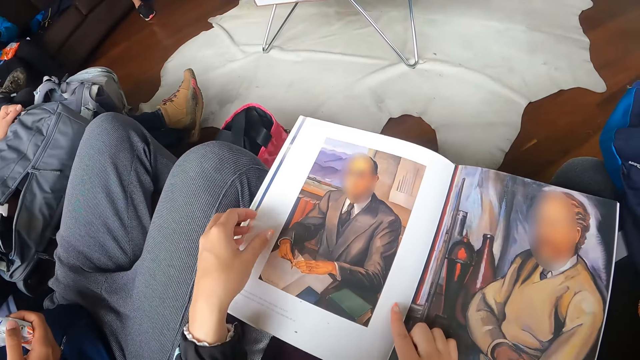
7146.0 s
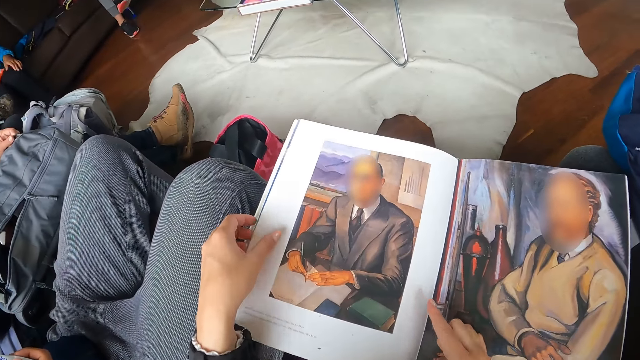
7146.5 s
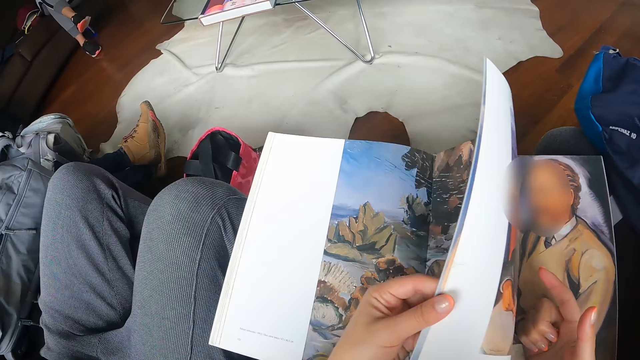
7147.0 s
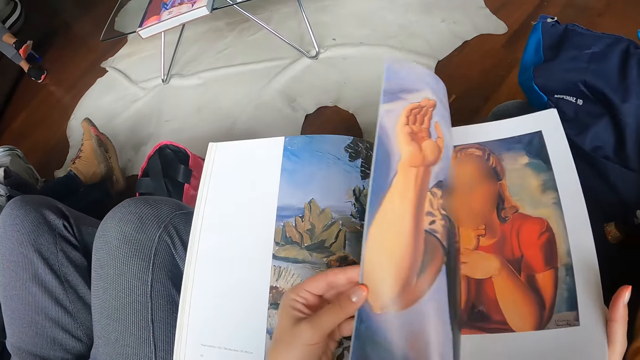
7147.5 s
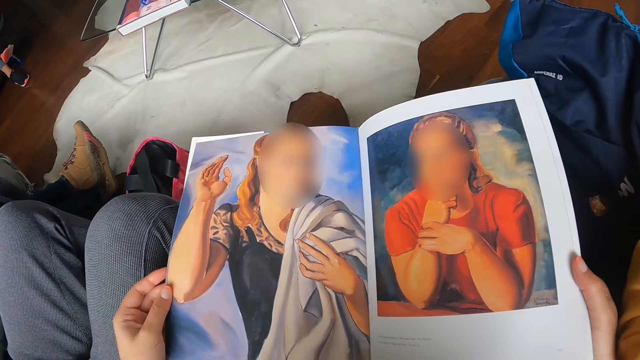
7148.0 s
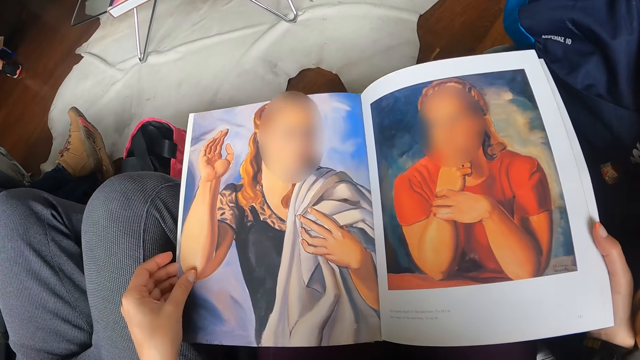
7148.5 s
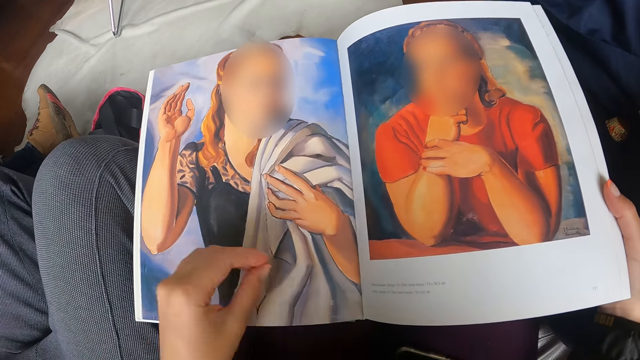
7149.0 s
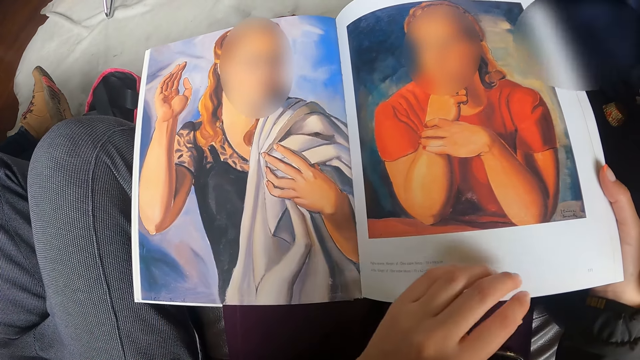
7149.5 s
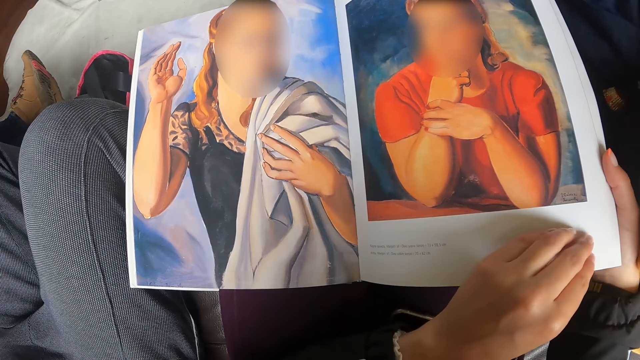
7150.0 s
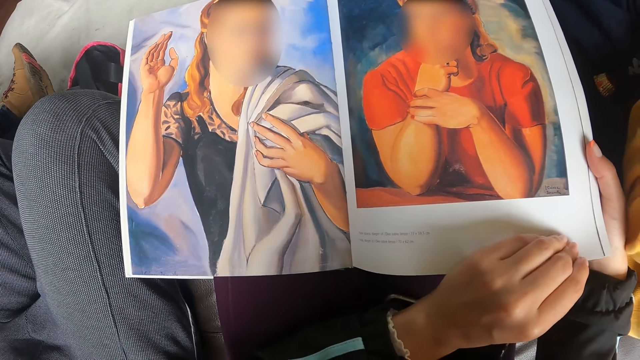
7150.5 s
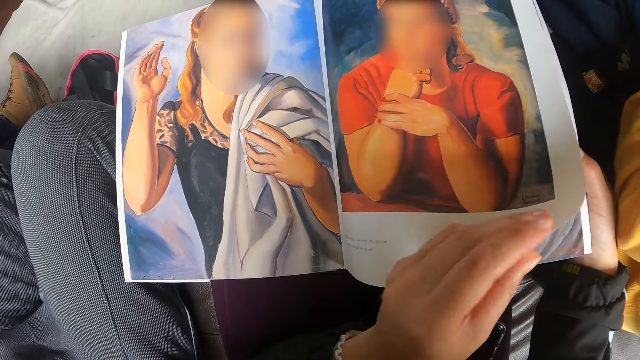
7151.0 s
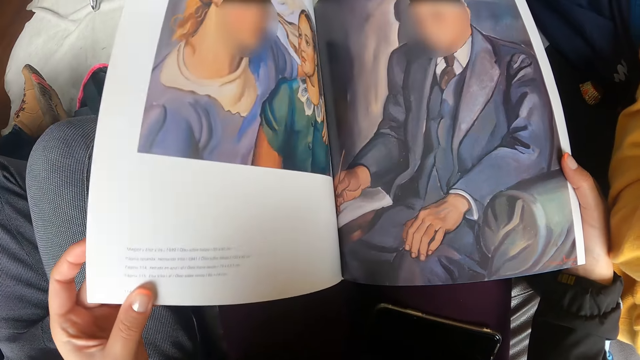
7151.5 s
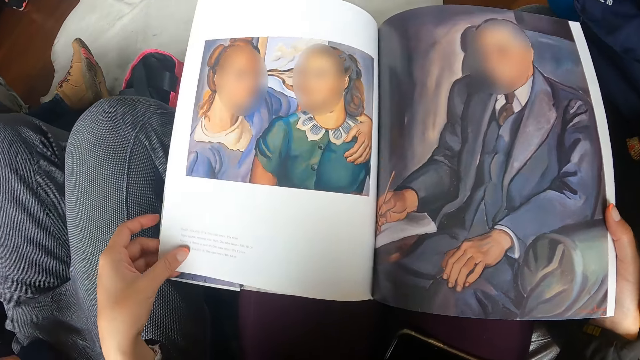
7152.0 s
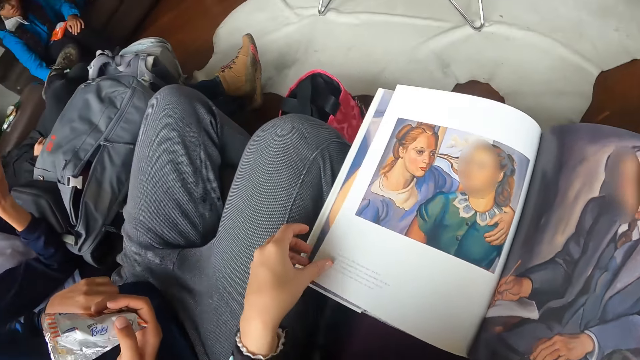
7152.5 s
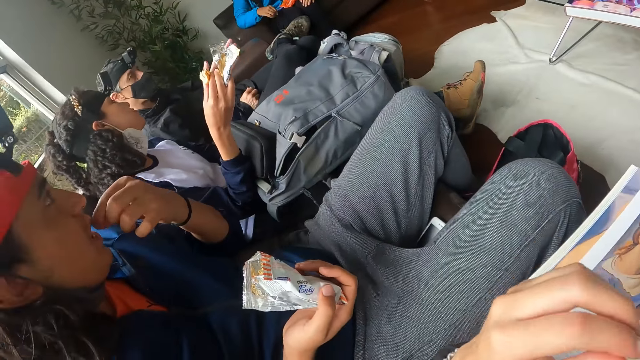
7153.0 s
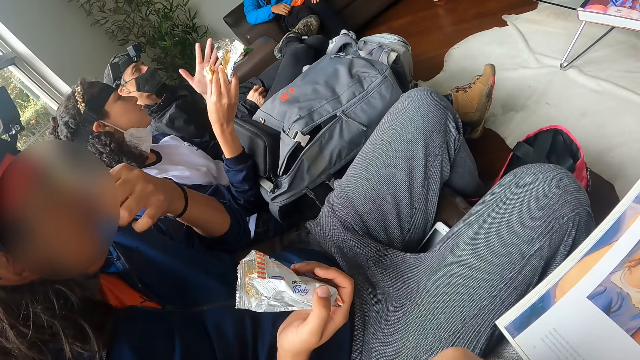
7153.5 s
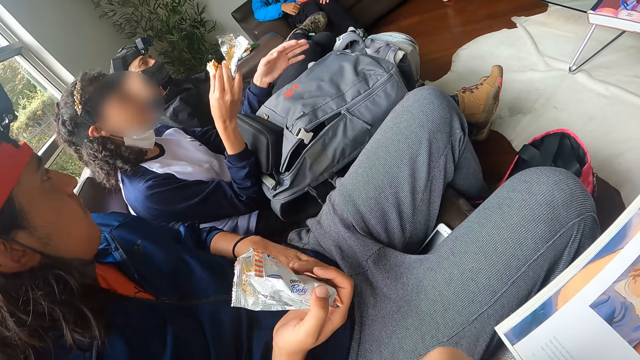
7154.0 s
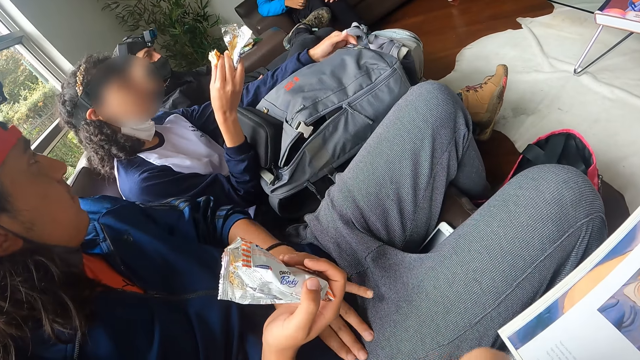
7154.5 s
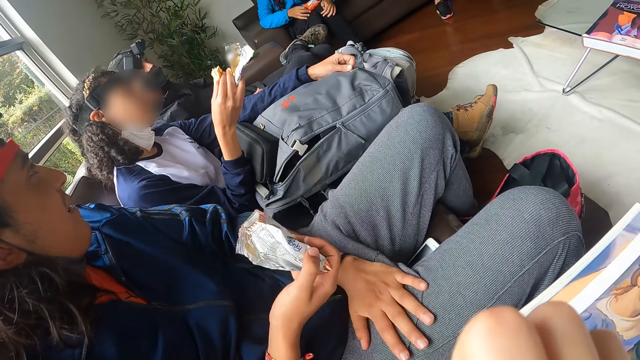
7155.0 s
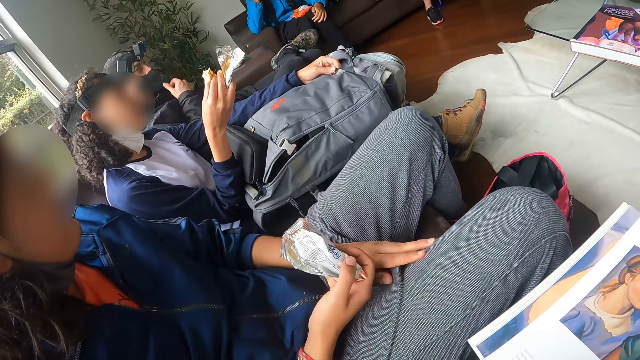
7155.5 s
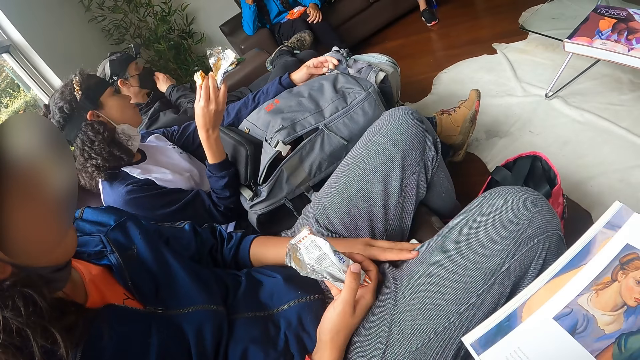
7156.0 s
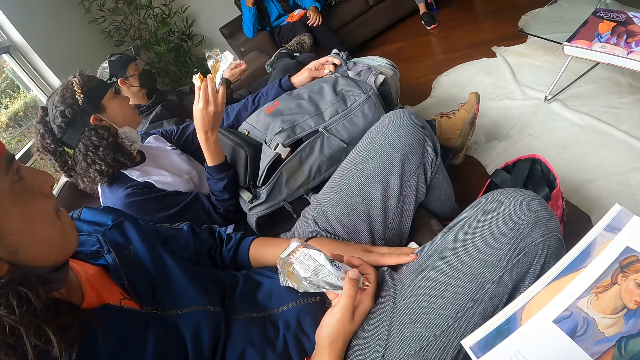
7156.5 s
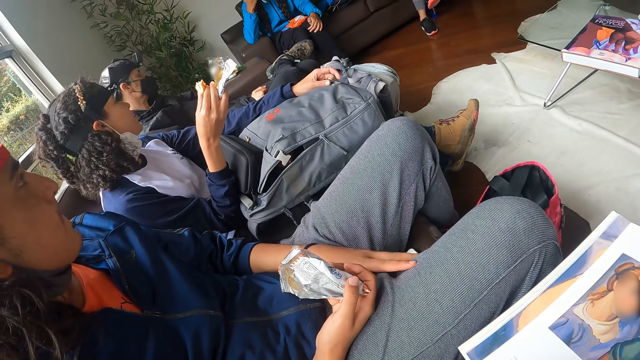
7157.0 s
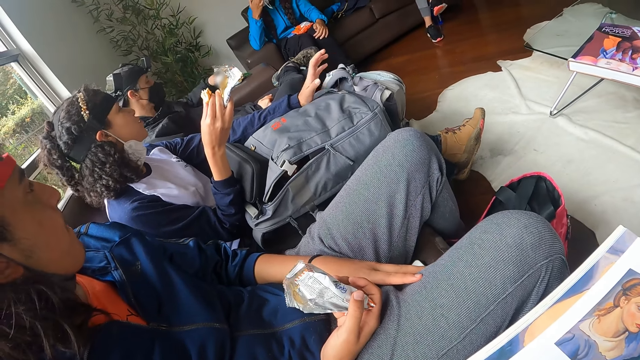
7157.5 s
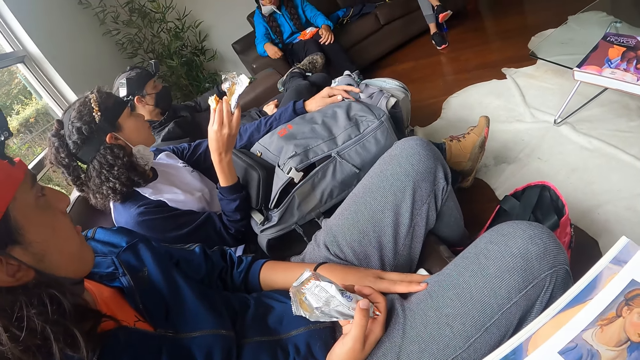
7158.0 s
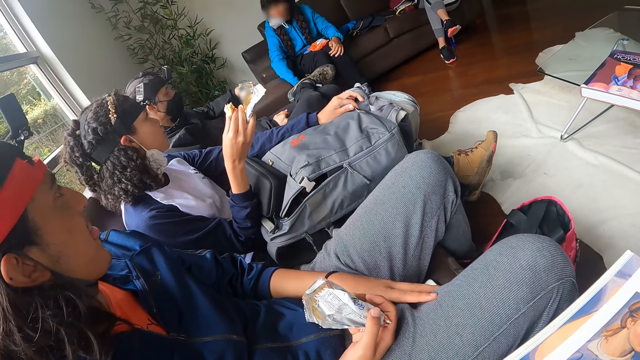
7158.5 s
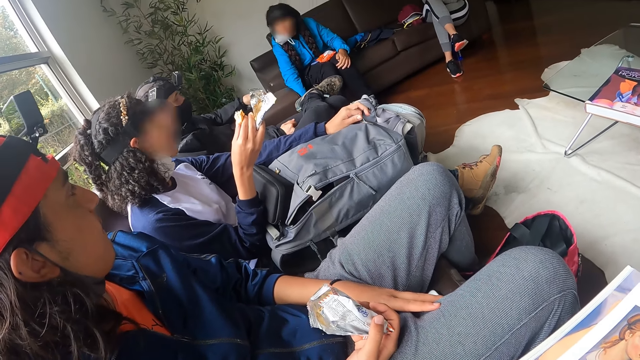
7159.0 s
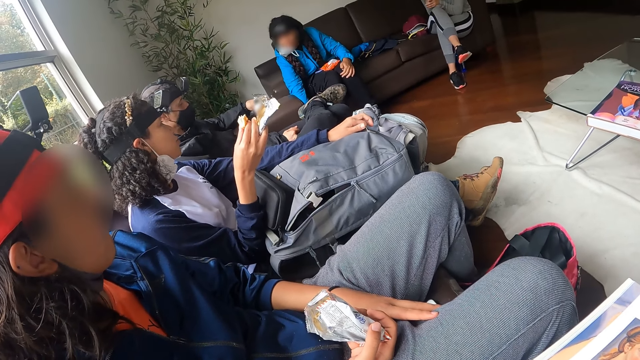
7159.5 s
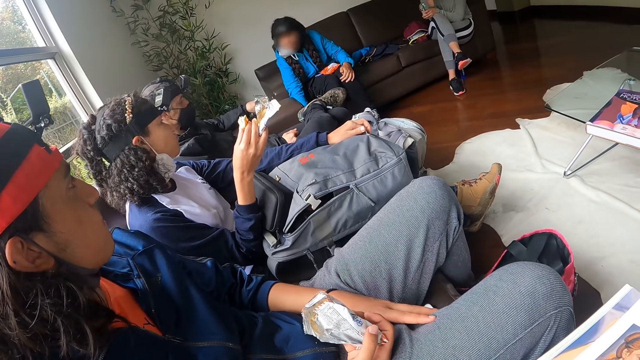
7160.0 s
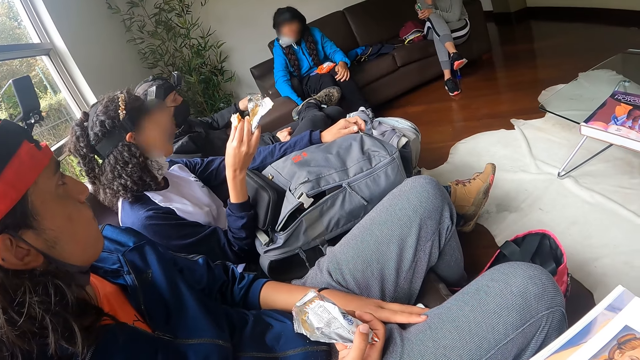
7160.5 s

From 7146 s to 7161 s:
The camera wearer flips through the book on her lap with her left hand. She touches the book. She looks around. A man touches his face mask with his right hand. A woman picks a bottle of drink from the ground with her left hand.

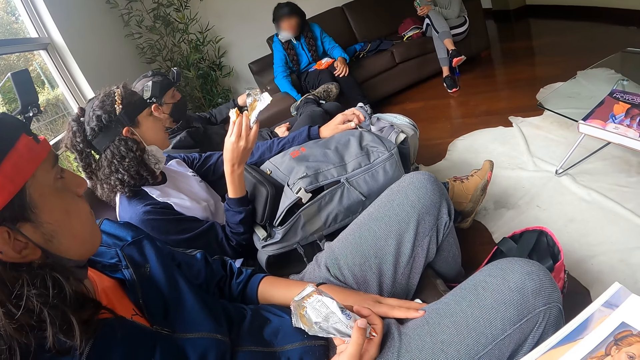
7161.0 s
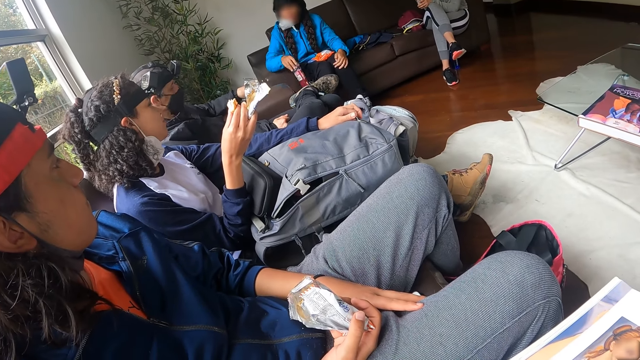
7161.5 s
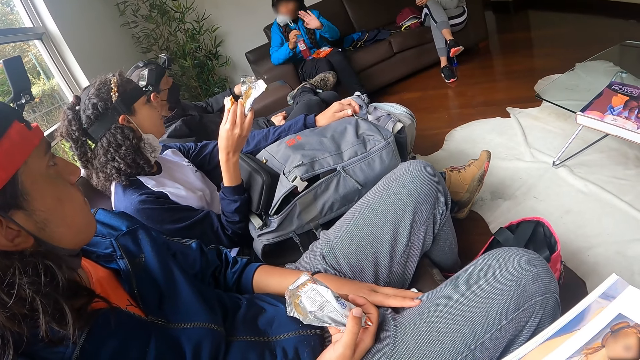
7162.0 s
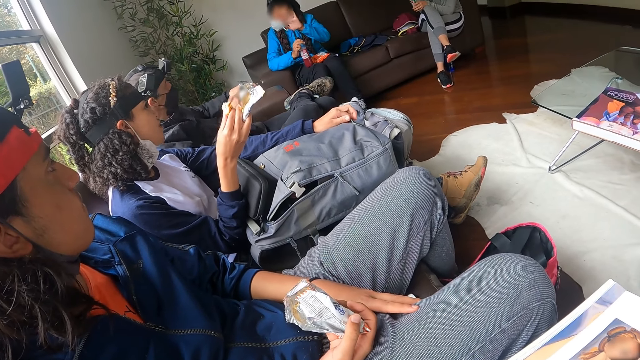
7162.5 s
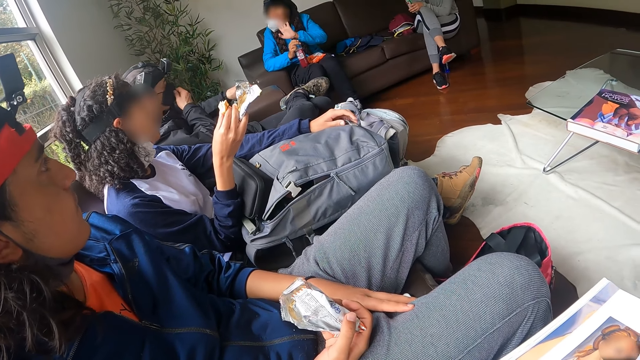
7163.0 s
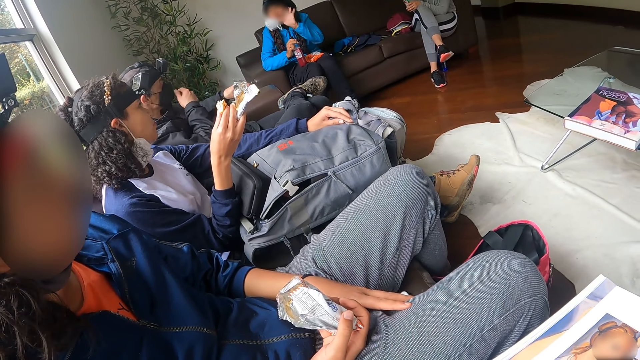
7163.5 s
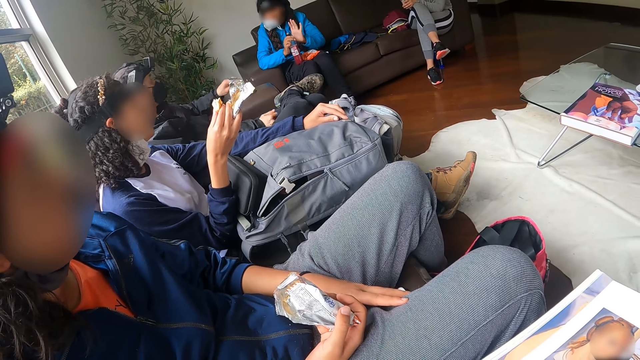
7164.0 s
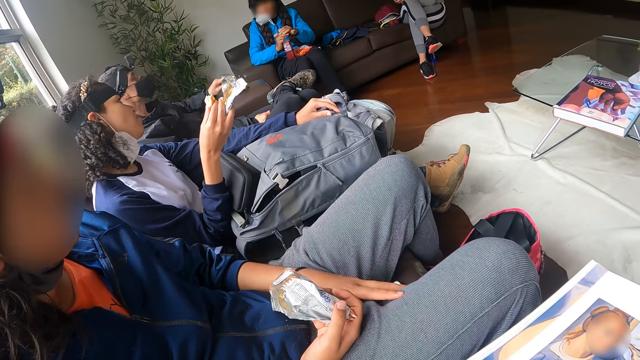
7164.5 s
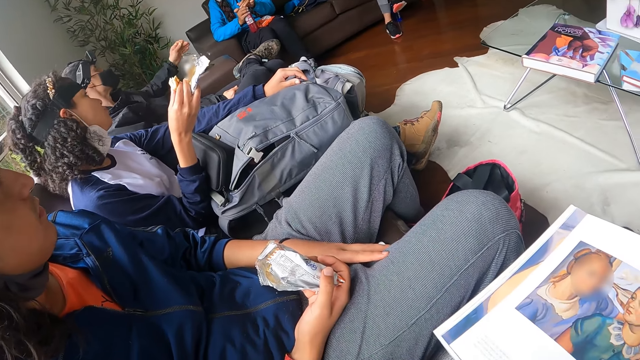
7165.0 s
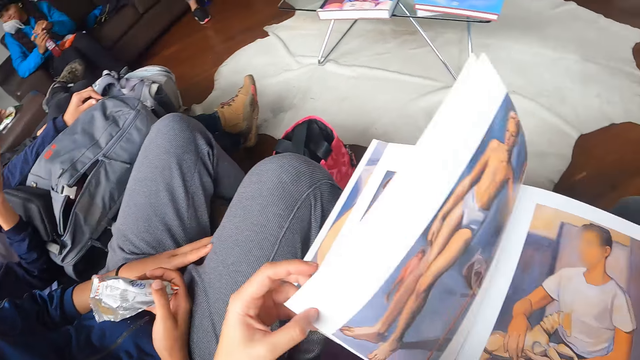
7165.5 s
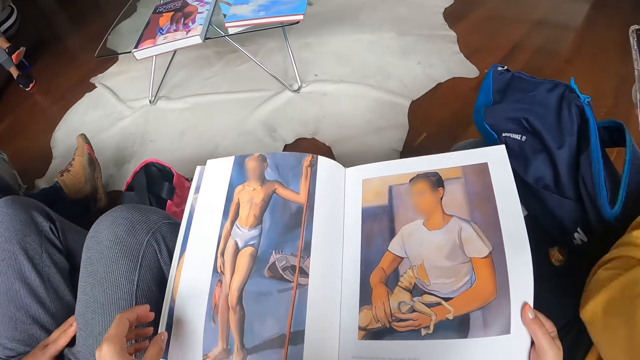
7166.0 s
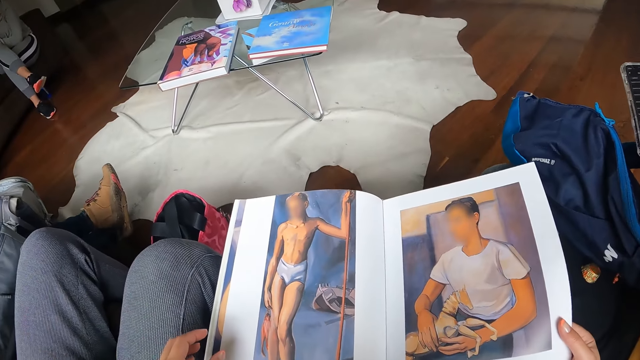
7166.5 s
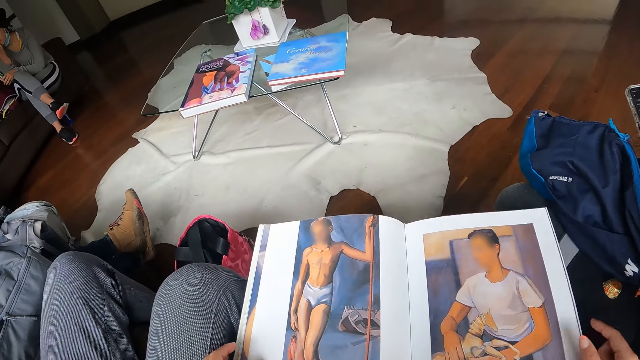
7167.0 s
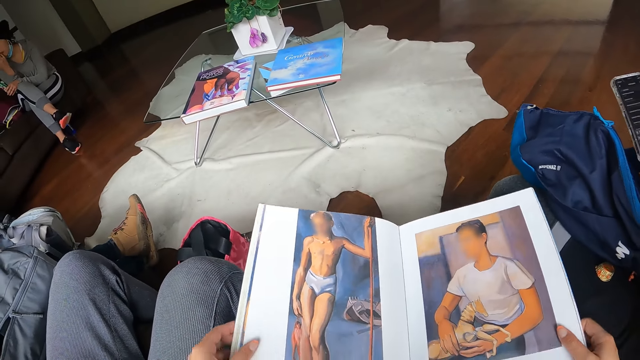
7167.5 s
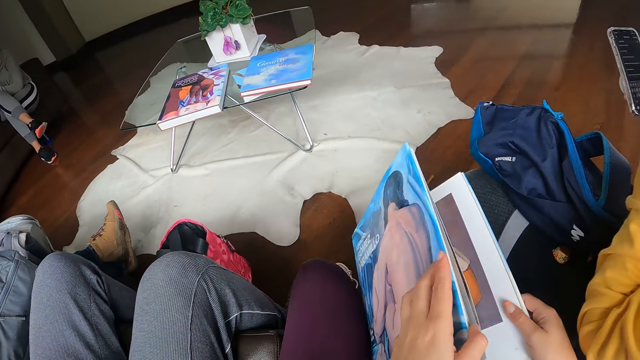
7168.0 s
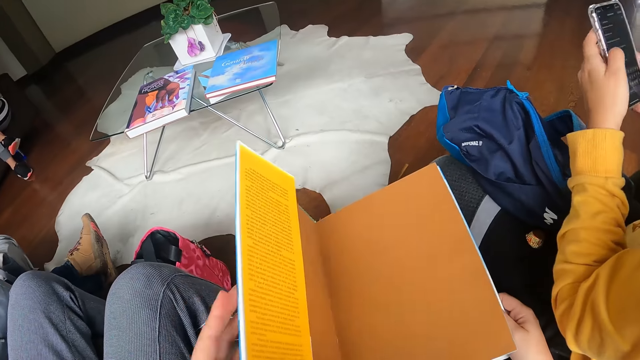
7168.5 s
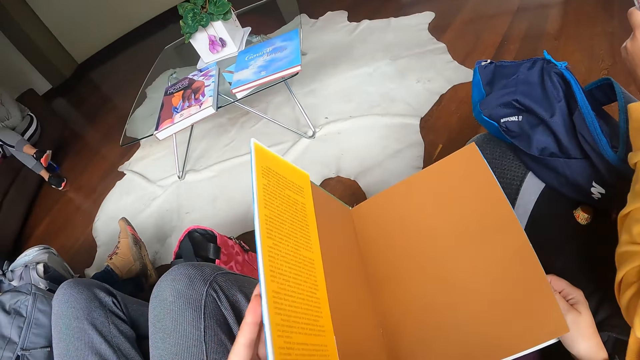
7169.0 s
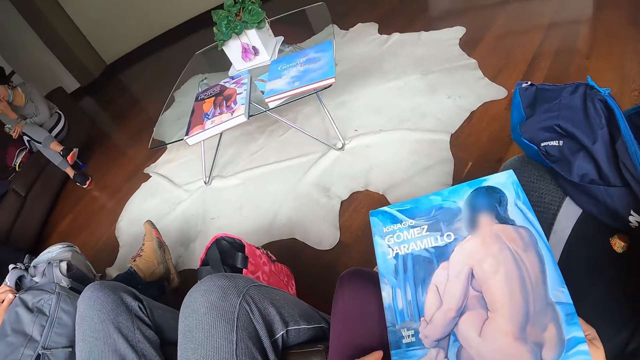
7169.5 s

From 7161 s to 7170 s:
A woman places the bottle of drink in her left hand on her lap. A man adjusts his face mask with his right hand. The camera wearer flips a page of the book with her left hand. She closes the book on her lap with her left hand.
